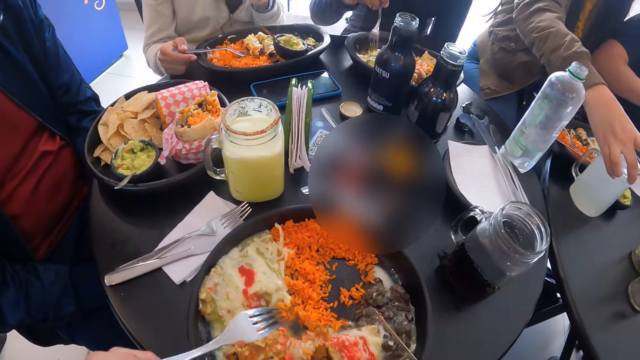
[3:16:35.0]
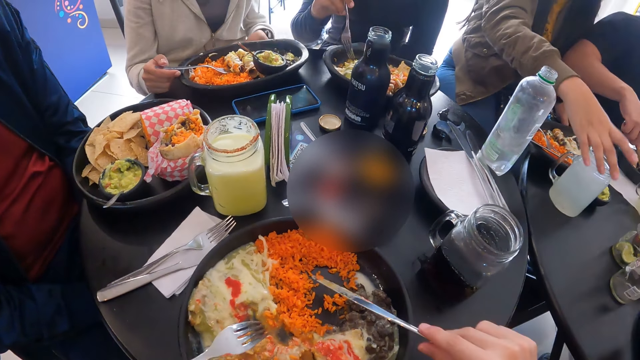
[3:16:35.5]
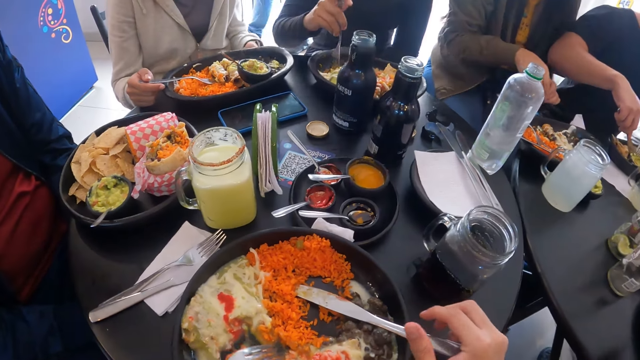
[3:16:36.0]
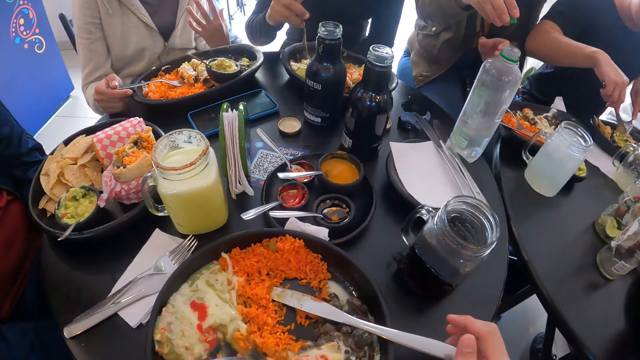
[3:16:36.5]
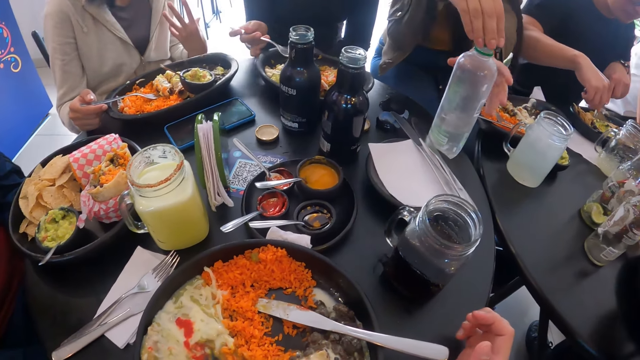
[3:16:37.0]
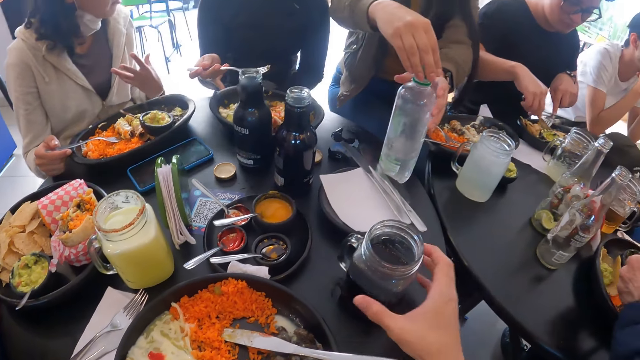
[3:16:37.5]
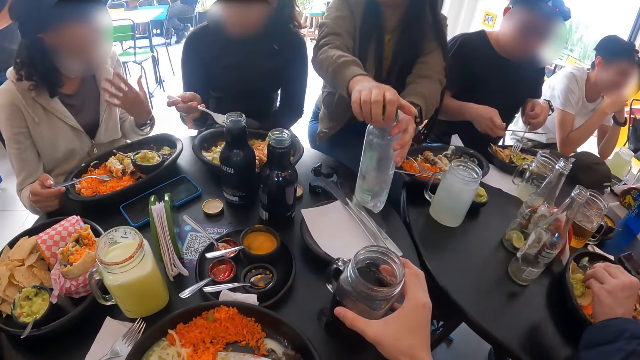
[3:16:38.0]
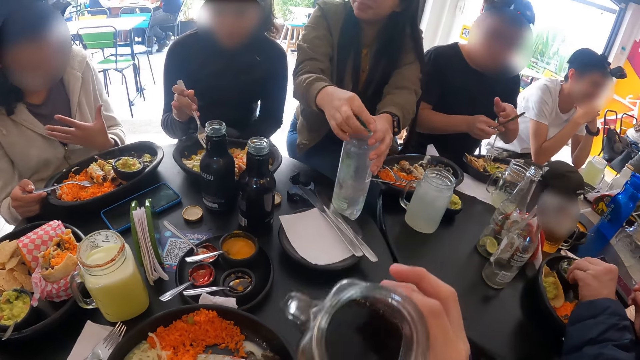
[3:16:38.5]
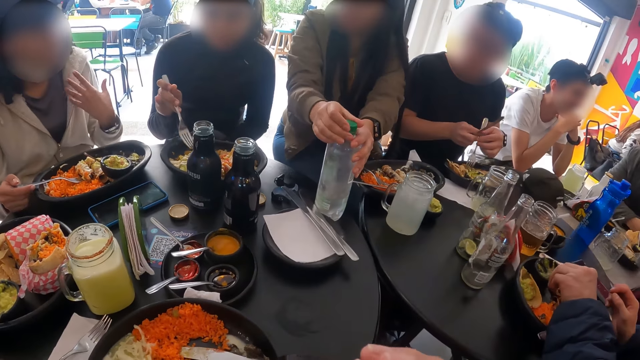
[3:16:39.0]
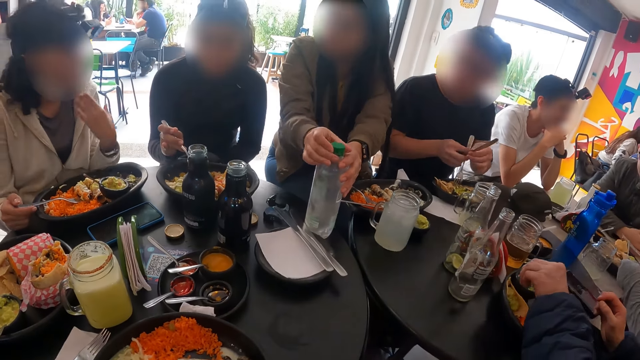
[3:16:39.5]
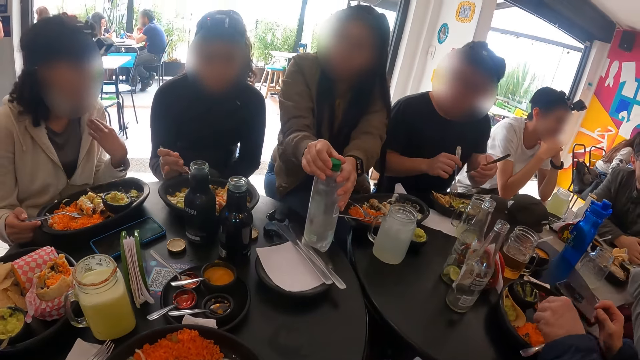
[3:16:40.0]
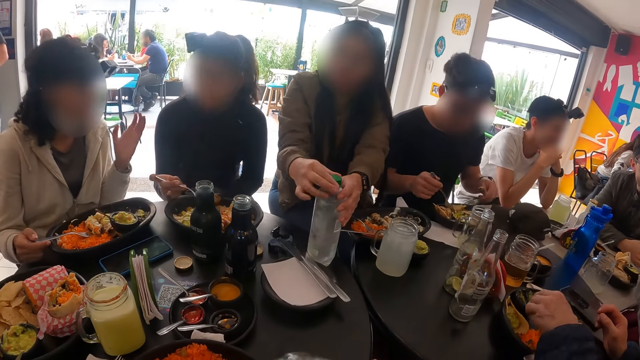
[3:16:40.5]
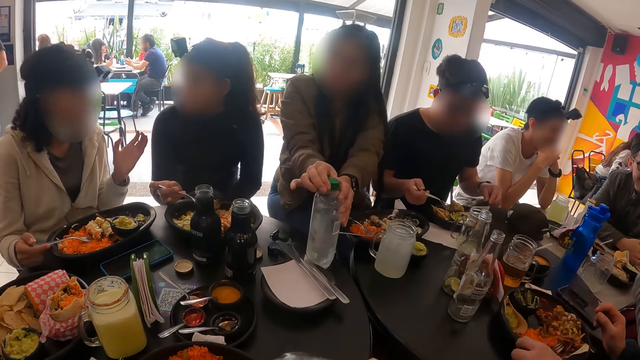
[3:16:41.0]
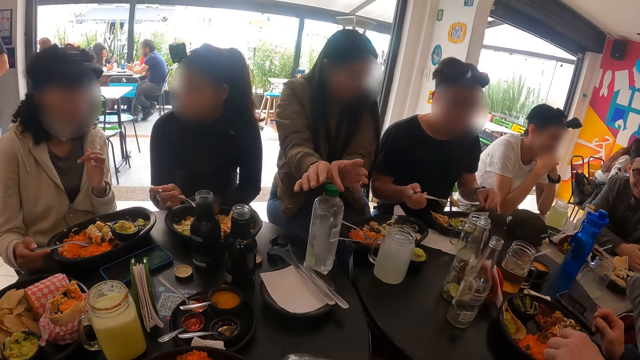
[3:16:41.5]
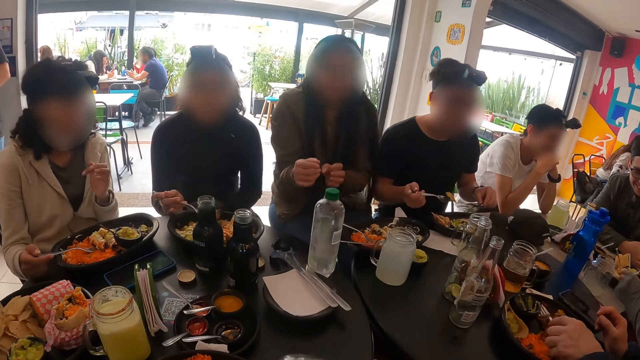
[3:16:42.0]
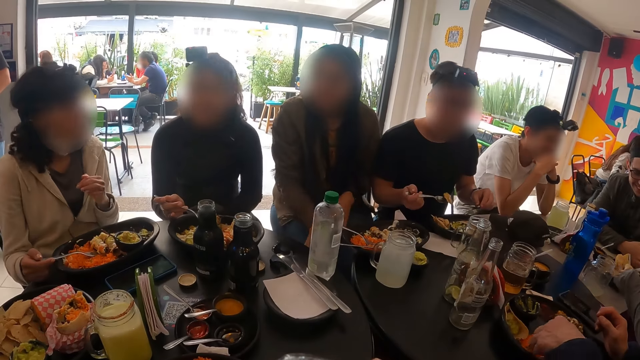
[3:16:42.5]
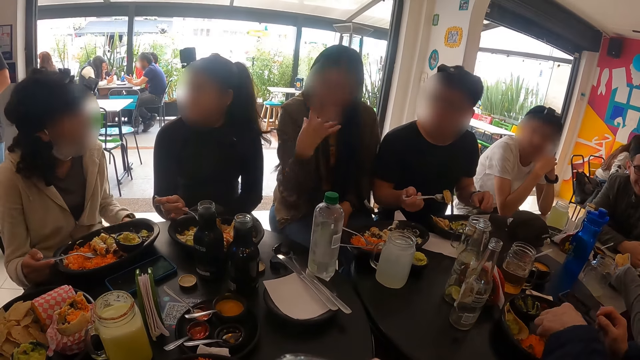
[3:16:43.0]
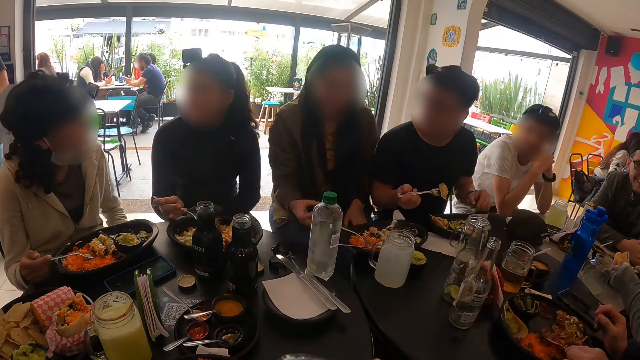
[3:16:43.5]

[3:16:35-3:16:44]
A woman places the cup on the table with both hands. Another woman moves food on the plate with the fork in her right hand. A man cuts the pastry on the plate with the fork and knife in both hands. The camera wearer places the knife on the plate on the table with his right hand. The first woman covers the plastic bottle with a cap in her right hand and holds the plastic bottle with her left hand. The camera wearer picks the cup from the table with his right hand. Another man converses with a third man and a third woman at the table. The second woman converses with the group of people. The first man switches fork and knife in both hands. The camera wearer drinks from the cup in his right hand. The second woman scoops rice from the plate on the table with the fork in her right hand. The first man picks the pastry from the plate on the table with the fork and knife in both hands.

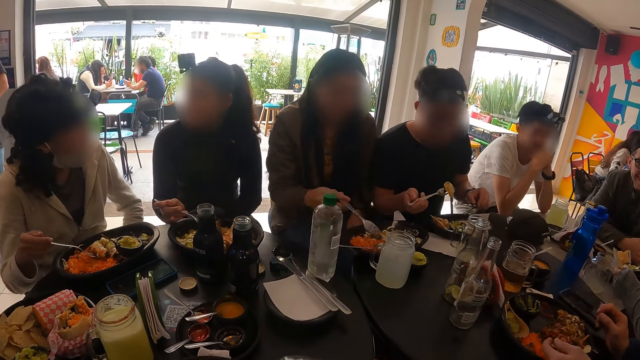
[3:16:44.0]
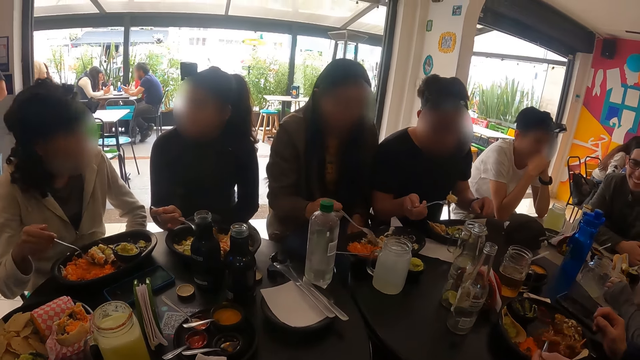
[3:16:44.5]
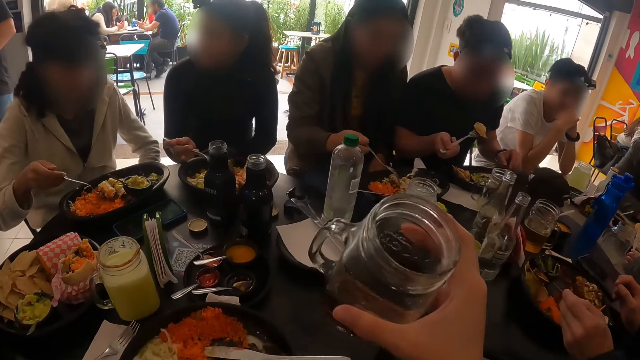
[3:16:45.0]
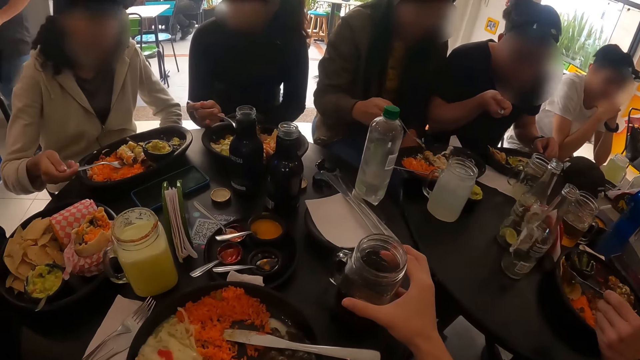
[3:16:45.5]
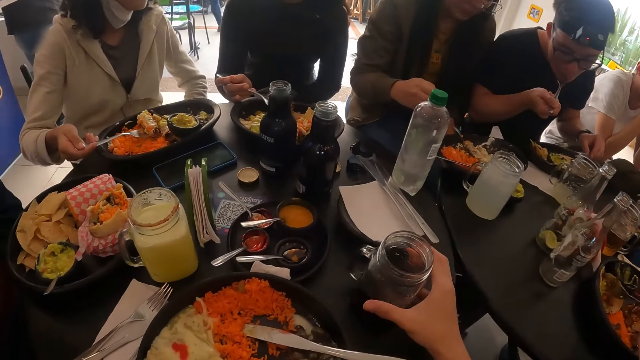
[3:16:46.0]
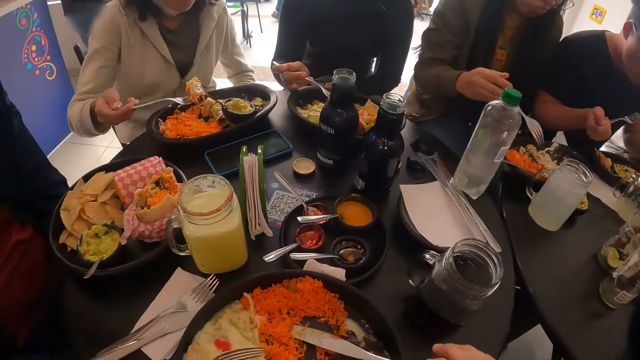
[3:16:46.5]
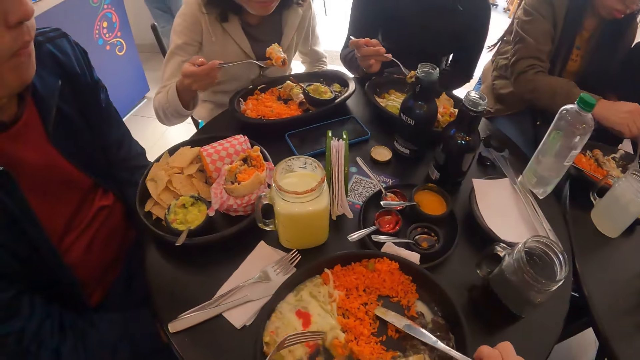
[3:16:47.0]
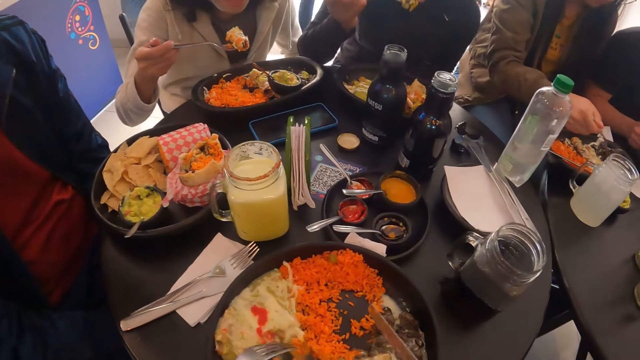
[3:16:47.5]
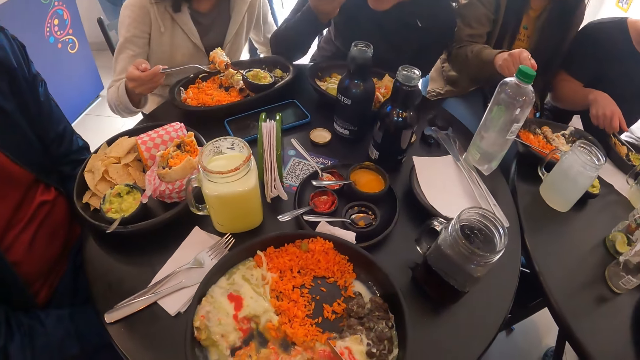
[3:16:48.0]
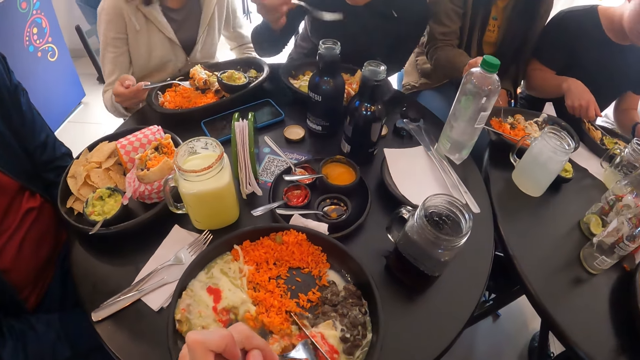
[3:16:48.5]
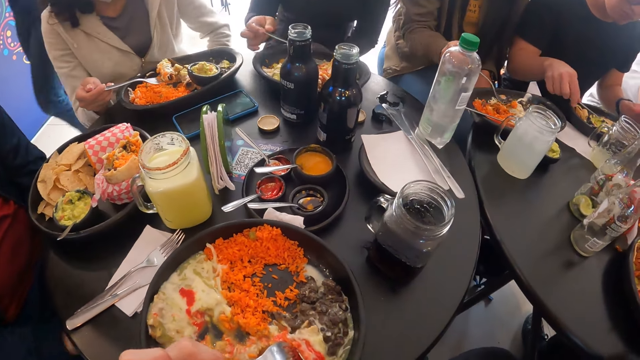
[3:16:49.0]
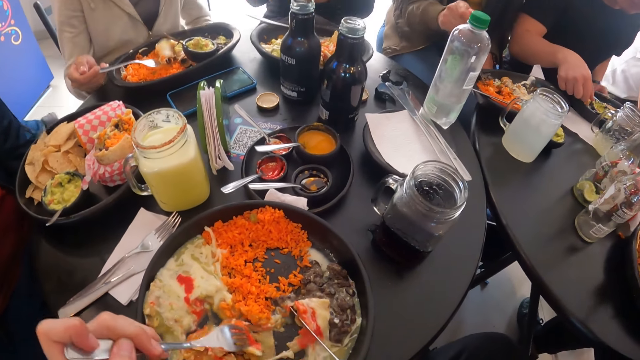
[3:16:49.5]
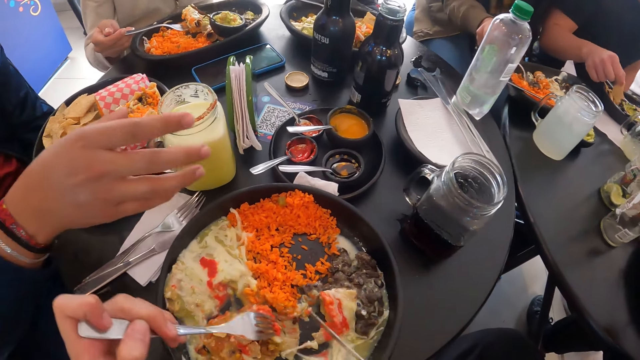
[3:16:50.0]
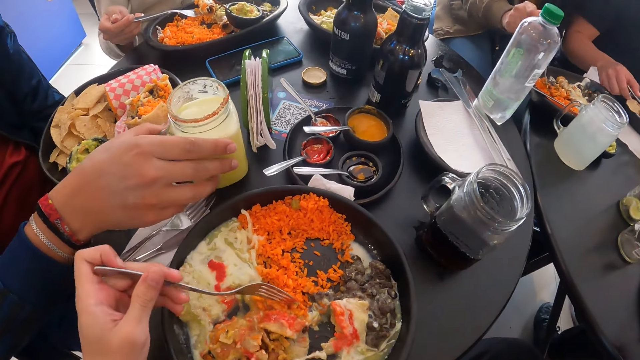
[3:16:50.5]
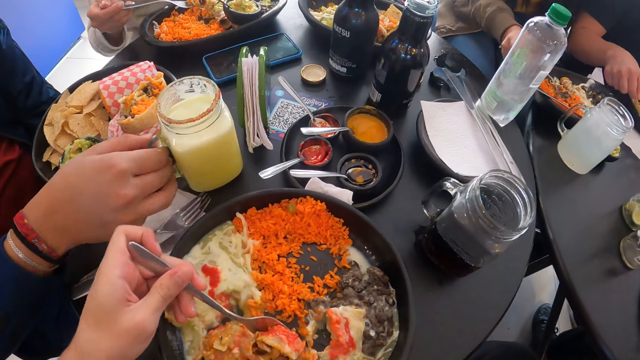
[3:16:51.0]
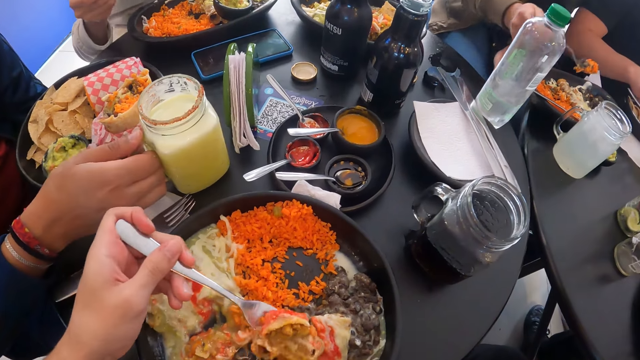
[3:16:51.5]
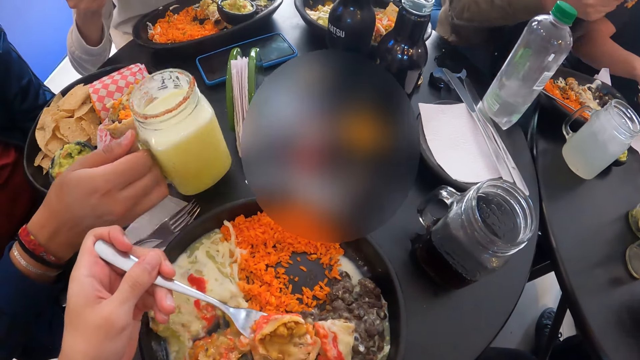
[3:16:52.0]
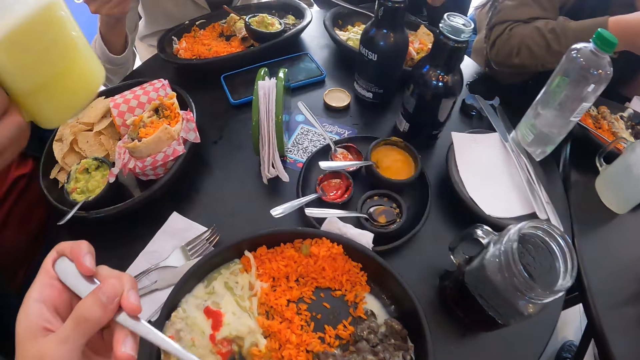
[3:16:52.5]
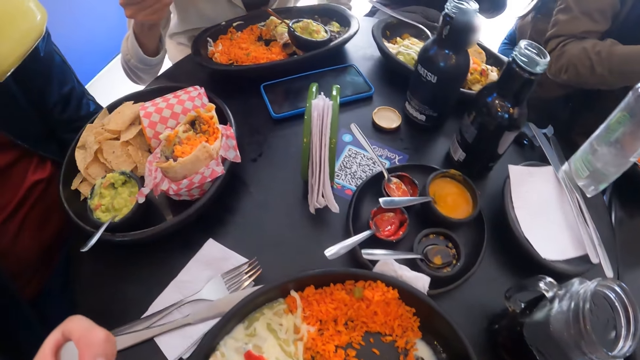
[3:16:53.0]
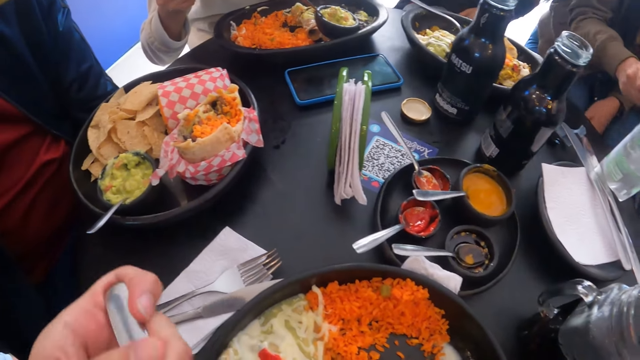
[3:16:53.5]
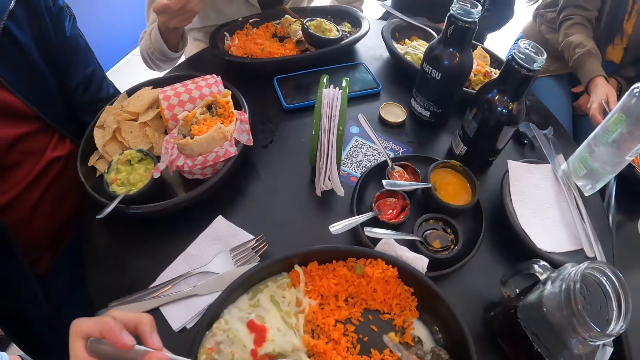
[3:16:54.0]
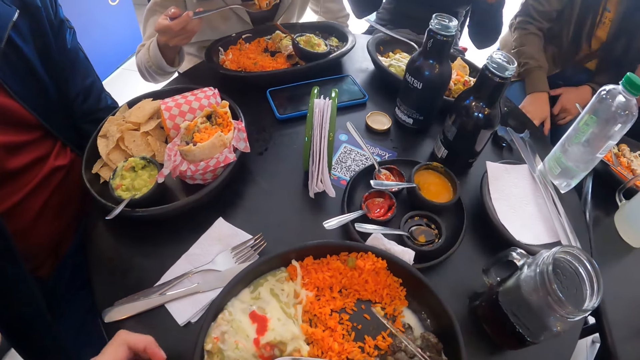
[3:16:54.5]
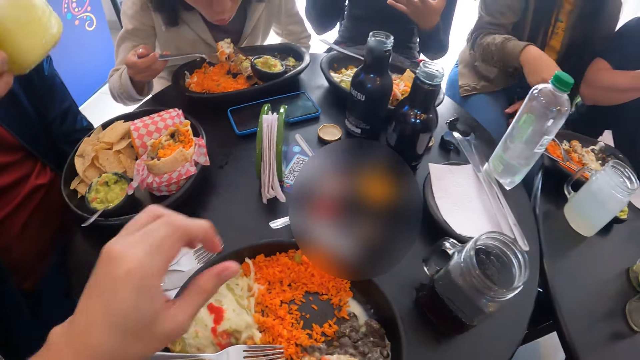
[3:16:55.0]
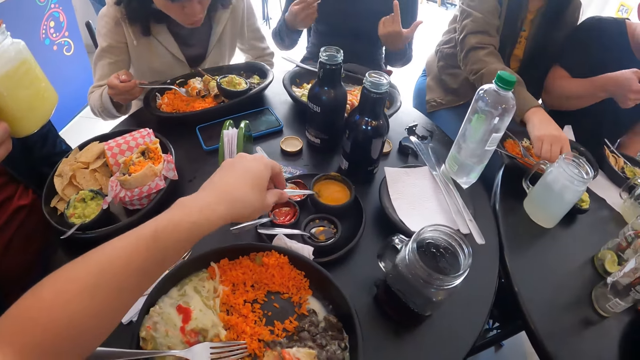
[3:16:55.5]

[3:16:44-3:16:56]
A woman picks the fork on the plate with her right hand. A lady interacts with a man. Another woman scoops the bread roll on the plate with the fork in her right hand. Another man interacts with the first woman. The first woman moves food on the plate with the fork in her right hand. The camera wearer places the cup on the table with his right hand. A third man eats the pastry with the fork in his right hand. The camera wearer picks the knife from the plate on the table with his right hand. A third woman eats the rice with the fork in her right hand. The camera wearer cuts the salad on the plate with the fork and knife in both hands. The first woman scoops rice and beef on the plate with the fork in her right hand. The third woman places the fork on the plate on the table with her right hand. The third man holds a chip on the plate with his right hand. A fourth man picks the cup on the table with his right hand. The camera wearer scoops the salad and rice from the plate with the fork and knife in both hands. The fourth man drinks from the cup in his right hand. The camera wearer eats the salad and rice with the fork in his left hand. The first woman places the fork on the table with her right hand. The camera wearer places the fork on the plate on the table with his left hand. He picks the spoon of mustard from the bowl on the tray on the table with his left hand.
